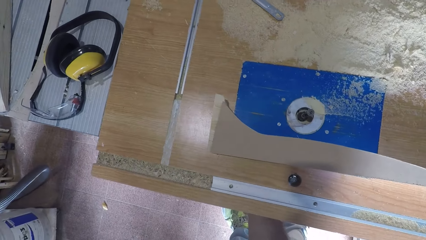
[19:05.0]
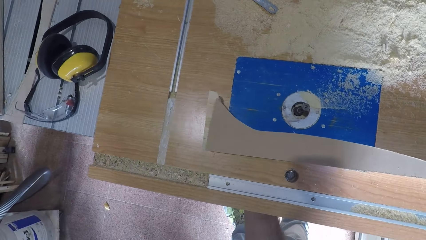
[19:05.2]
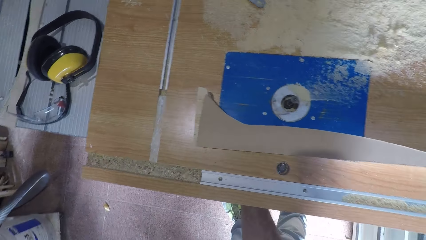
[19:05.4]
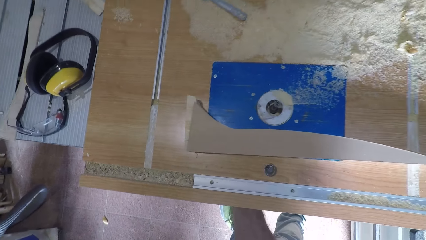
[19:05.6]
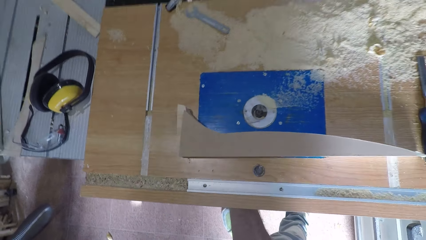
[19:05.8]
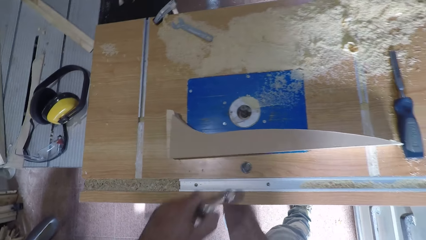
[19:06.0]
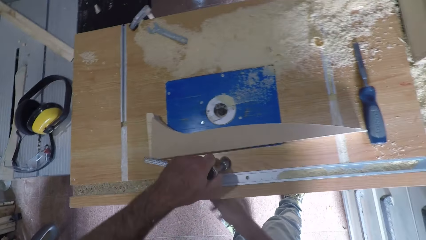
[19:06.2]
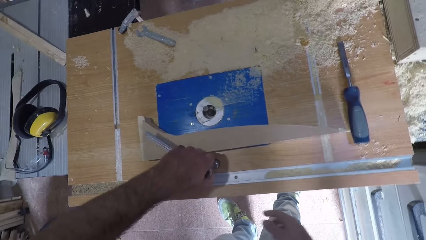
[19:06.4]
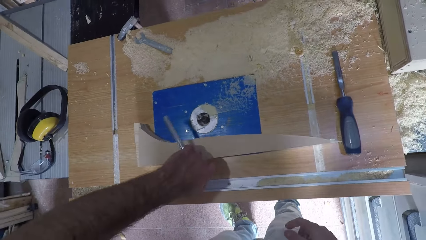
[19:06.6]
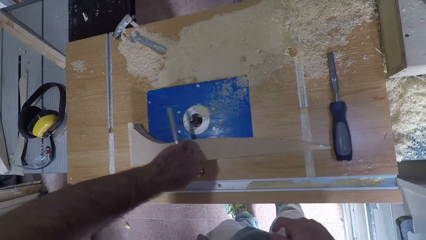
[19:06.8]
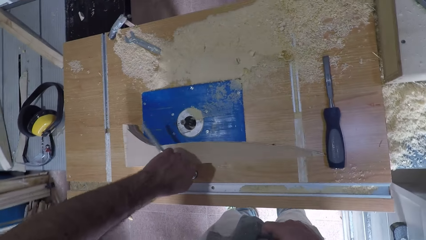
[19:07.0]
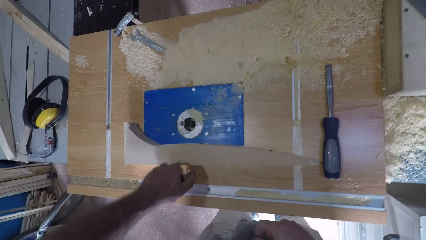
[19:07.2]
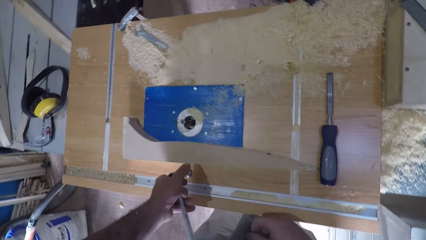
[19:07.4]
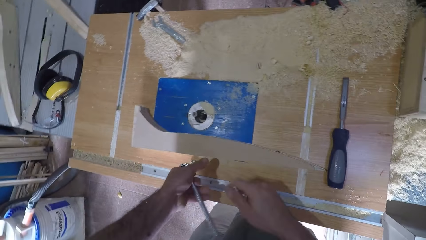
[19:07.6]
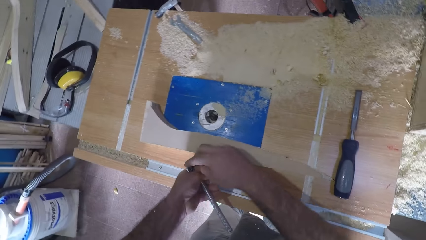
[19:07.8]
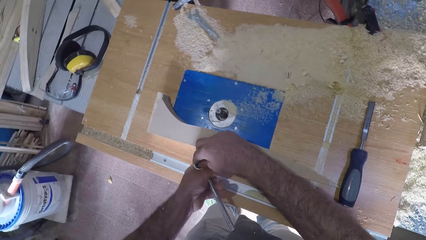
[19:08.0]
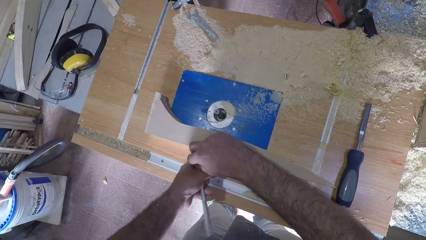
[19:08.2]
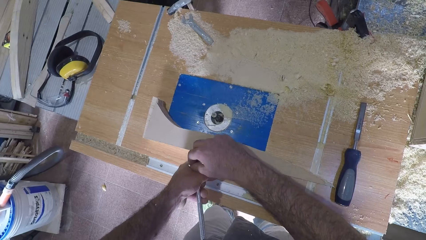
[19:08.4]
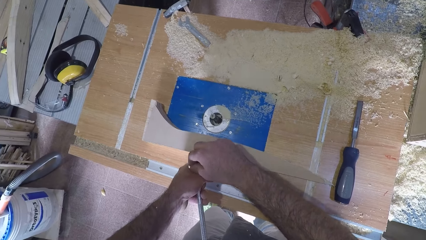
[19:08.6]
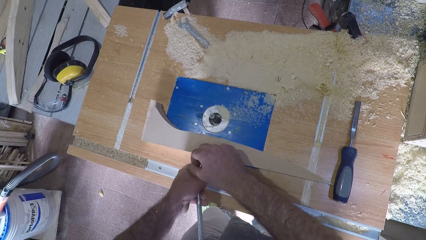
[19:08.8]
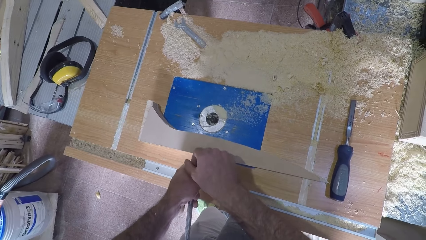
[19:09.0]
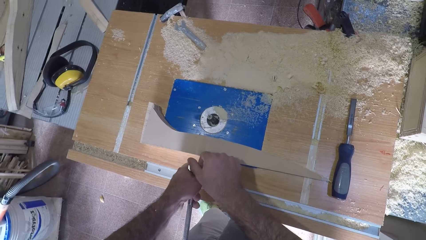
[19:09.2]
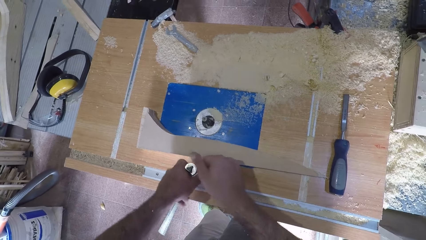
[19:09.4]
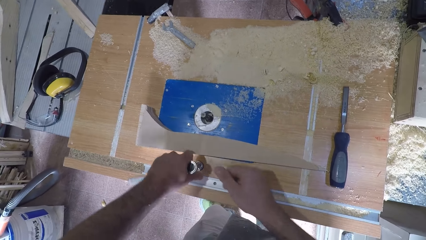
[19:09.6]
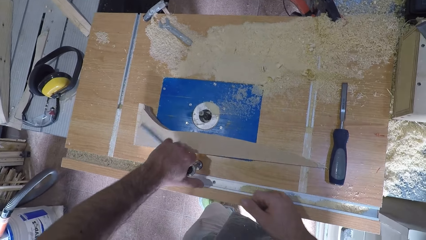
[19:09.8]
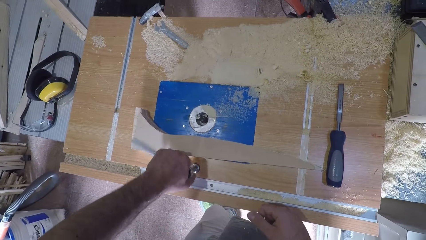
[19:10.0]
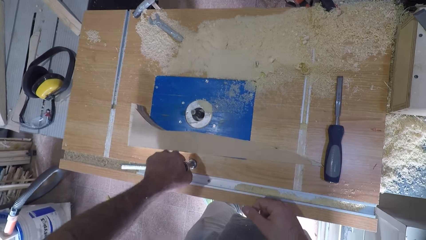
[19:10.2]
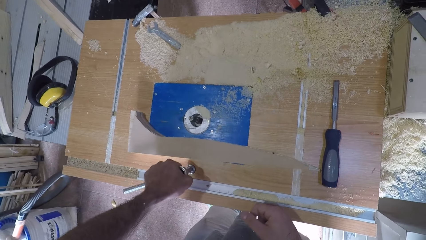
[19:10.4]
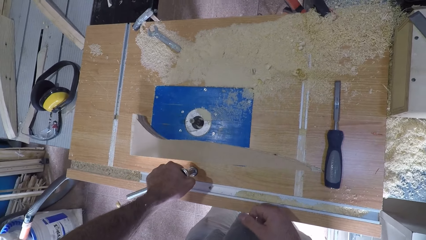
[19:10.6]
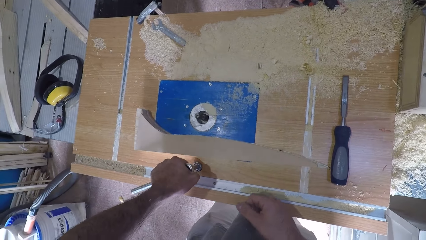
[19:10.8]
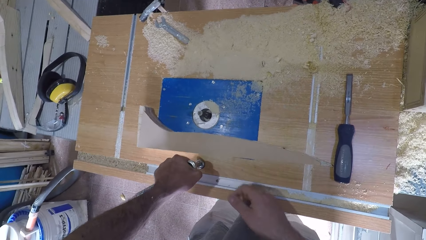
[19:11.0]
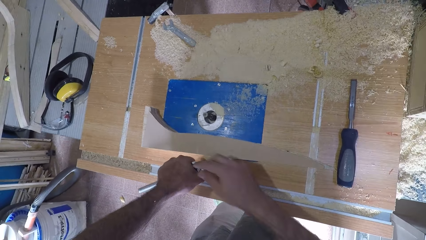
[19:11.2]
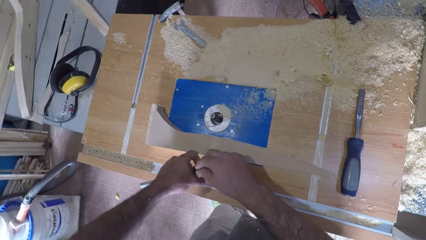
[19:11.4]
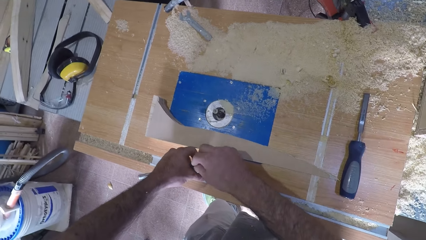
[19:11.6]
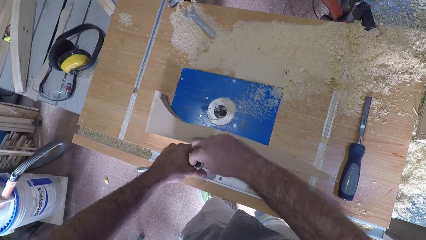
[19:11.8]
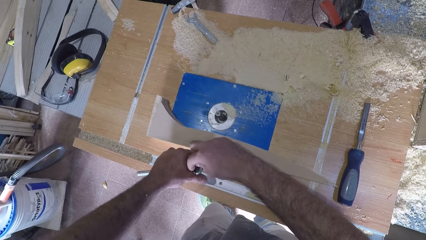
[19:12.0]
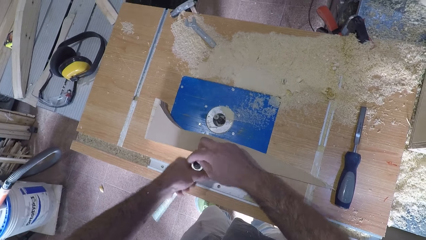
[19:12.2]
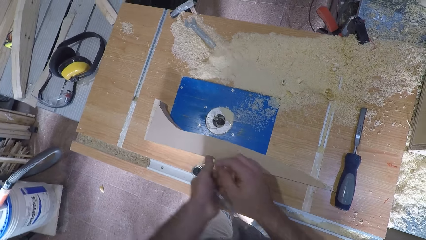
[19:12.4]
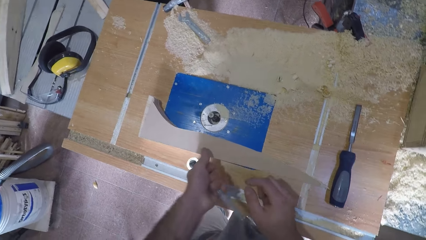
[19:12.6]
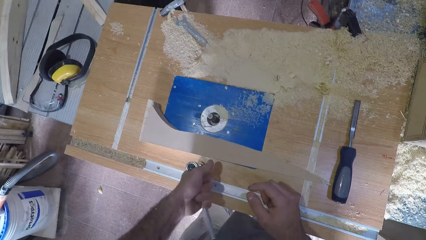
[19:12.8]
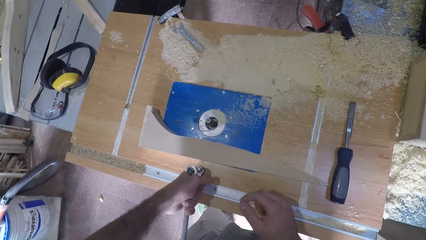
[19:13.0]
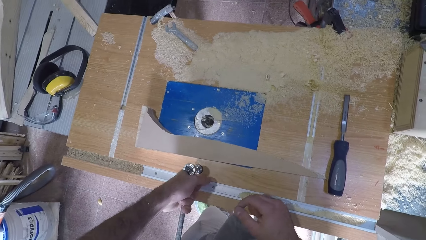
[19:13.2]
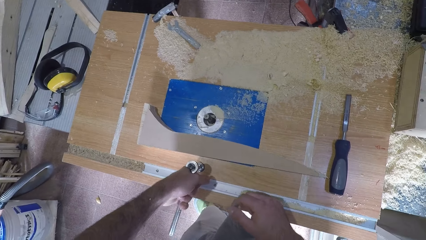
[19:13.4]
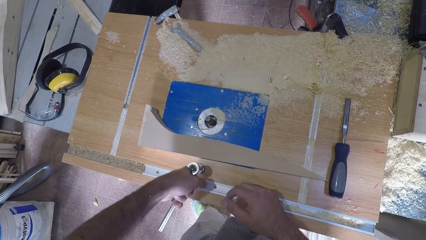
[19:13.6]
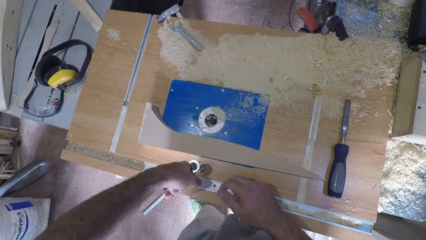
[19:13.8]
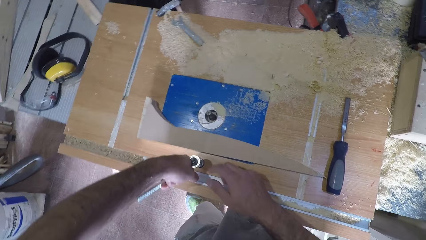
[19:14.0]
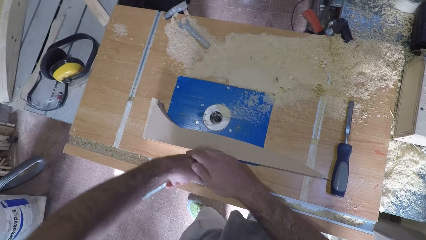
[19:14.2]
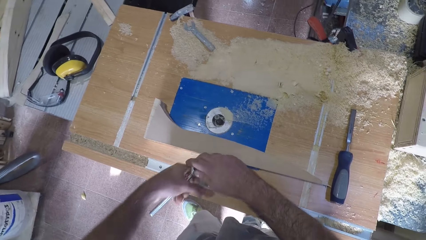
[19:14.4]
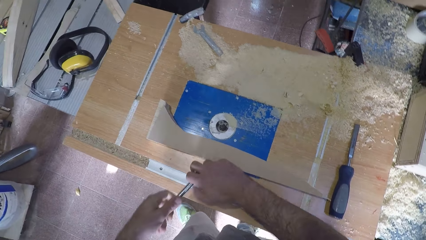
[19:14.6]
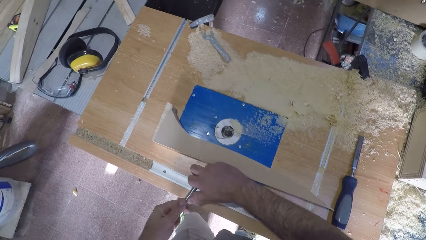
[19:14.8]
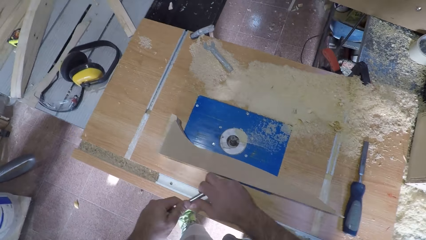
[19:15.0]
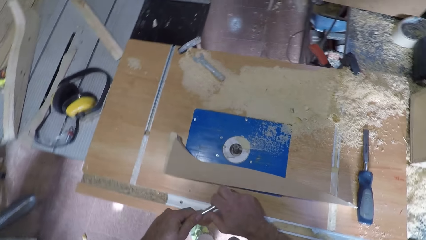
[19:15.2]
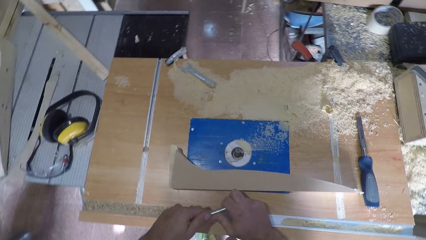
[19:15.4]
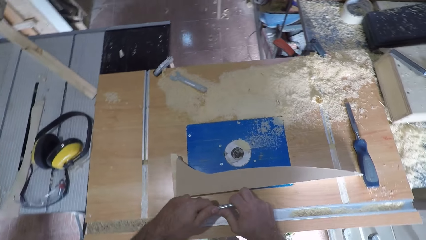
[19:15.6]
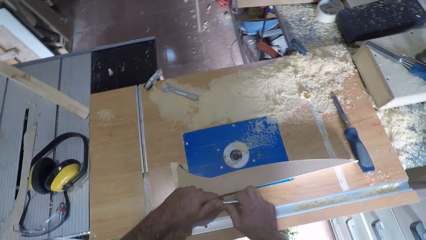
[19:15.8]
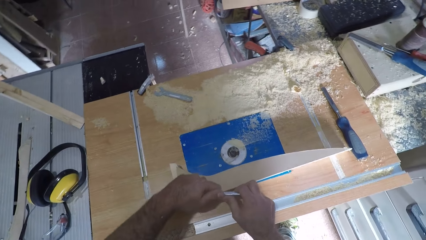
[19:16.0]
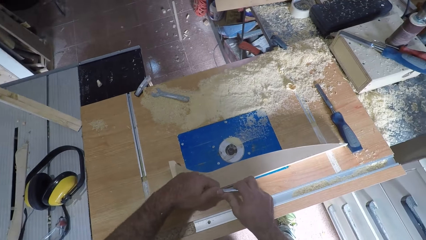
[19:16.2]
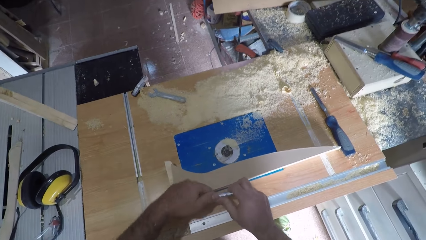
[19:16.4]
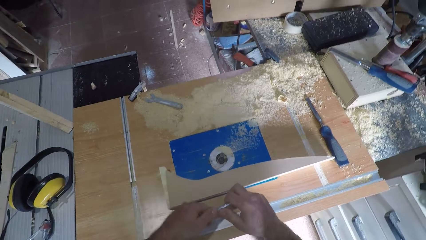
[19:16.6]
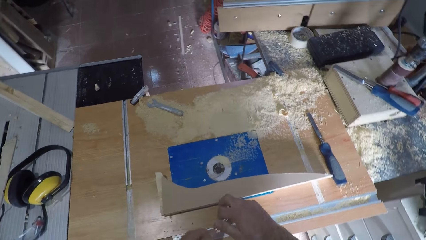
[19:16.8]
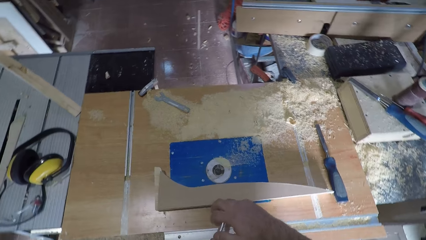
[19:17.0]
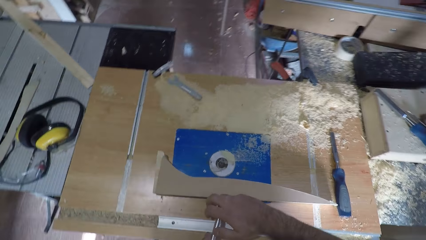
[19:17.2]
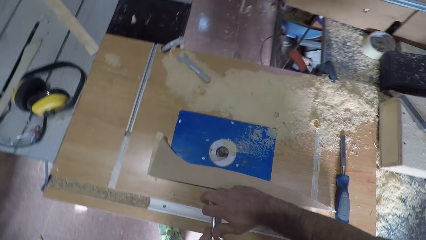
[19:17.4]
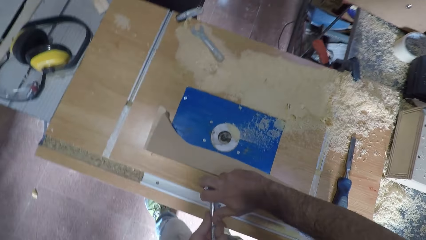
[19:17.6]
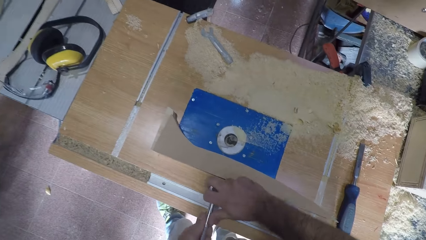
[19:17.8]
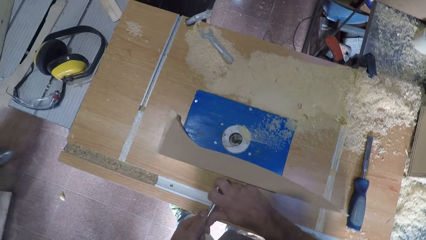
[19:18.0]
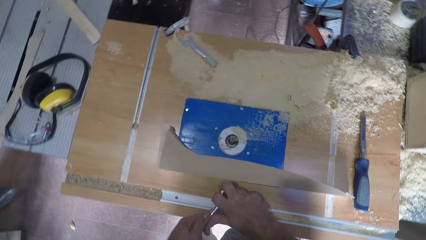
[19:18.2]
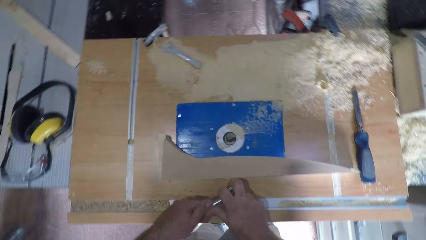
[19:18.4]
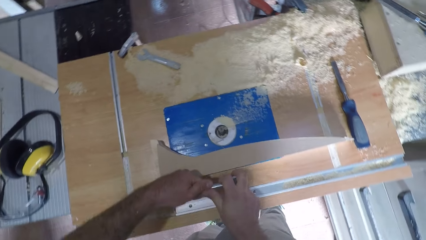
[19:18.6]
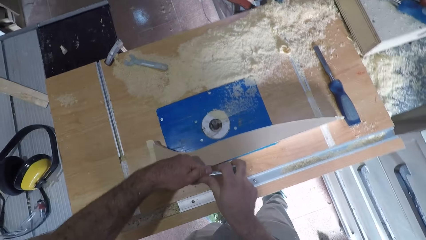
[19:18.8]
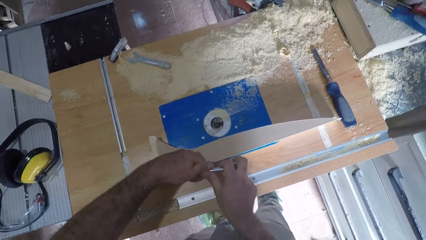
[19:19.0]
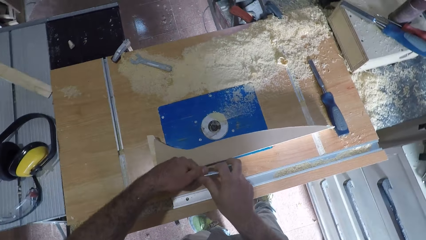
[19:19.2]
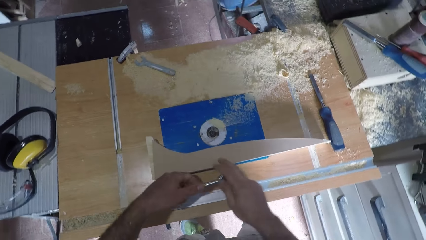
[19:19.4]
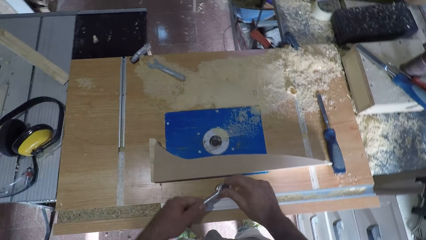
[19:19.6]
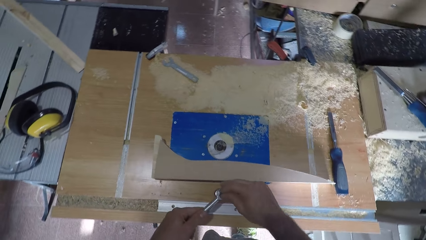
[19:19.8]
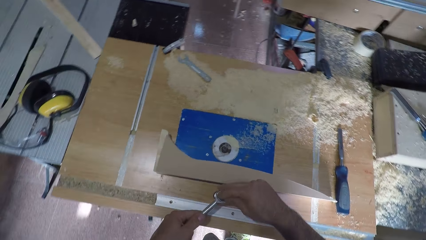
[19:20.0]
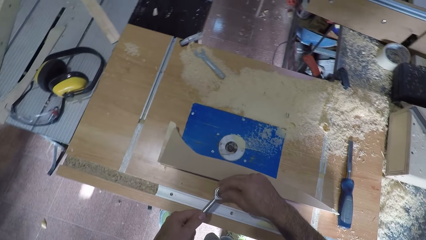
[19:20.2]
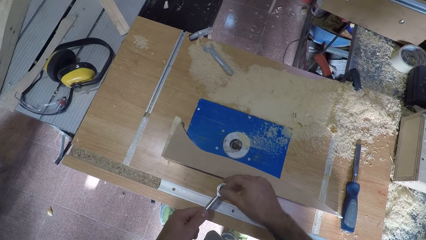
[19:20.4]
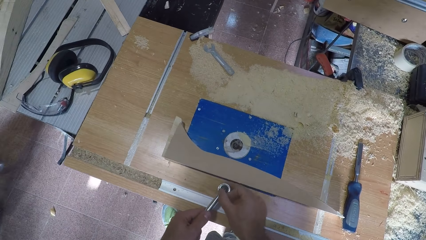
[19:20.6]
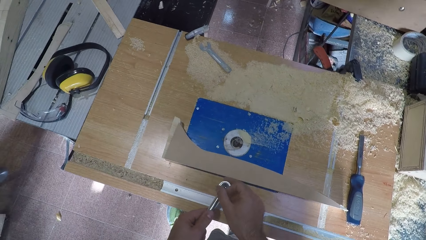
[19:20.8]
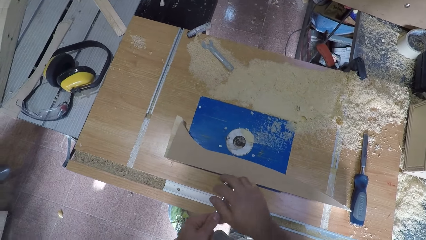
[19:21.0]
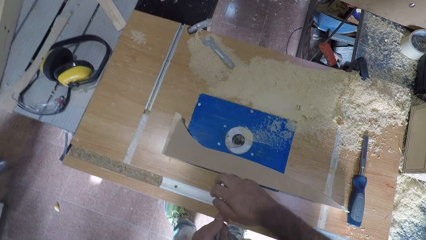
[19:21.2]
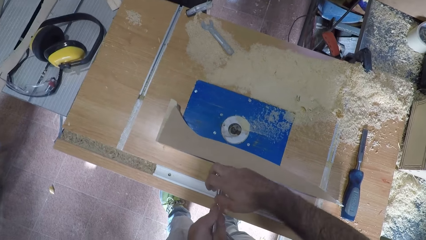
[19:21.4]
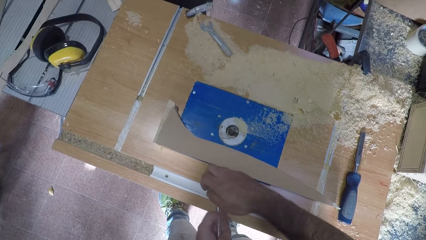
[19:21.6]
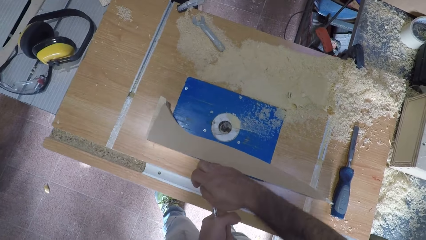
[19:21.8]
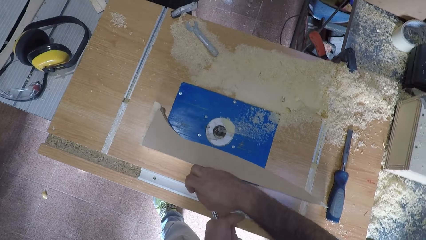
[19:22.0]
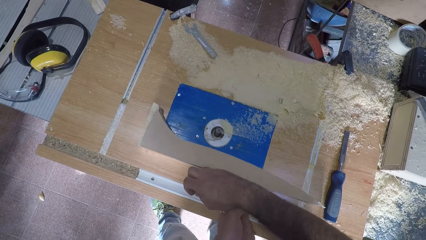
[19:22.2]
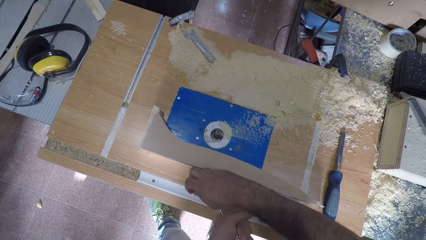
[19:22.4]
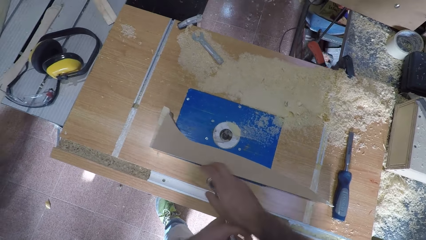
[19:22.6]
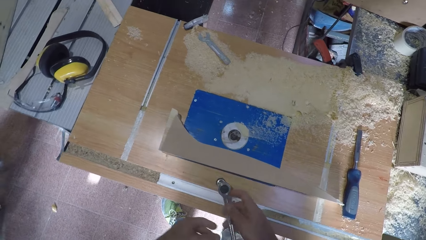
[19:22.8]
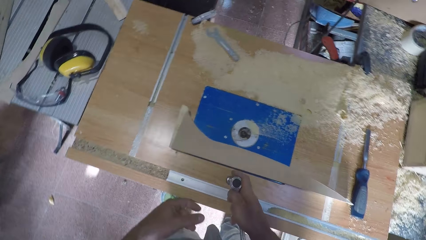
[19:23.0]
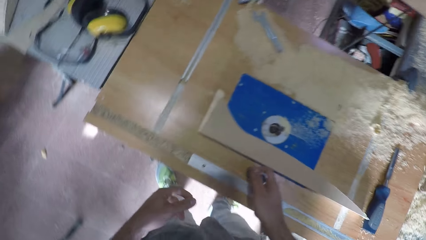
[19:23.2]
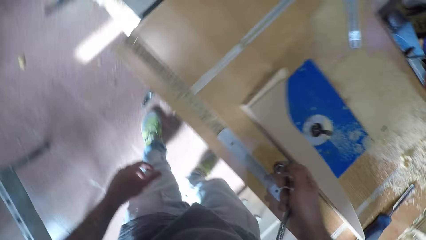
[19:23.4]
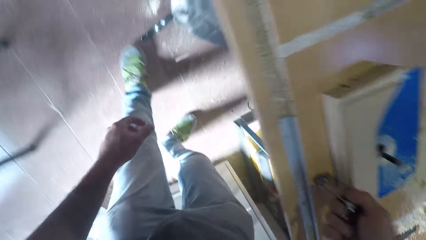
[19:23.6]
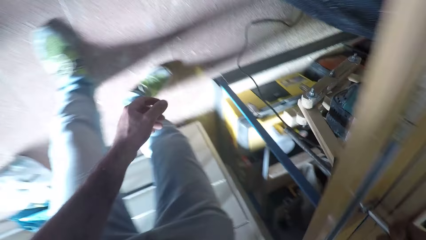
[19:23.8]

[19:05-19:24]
The camera wearer tightens a knot screw on the table saw with a spanner. He places the spanner on a bolt. He rotates the spanner, whirls the spanner, rotates the spanner. He tightens the bolt. He whirls the spanner, rotates the spanner. He loosens the bolt. He tightens the bolt. He whirls the spanner, rotates the spanner.
